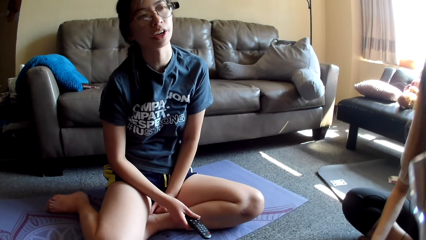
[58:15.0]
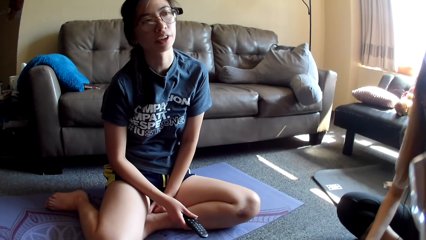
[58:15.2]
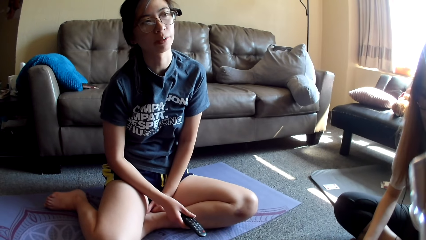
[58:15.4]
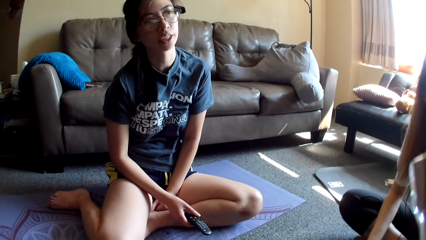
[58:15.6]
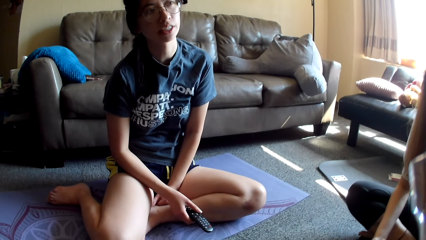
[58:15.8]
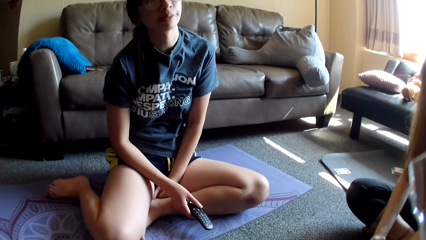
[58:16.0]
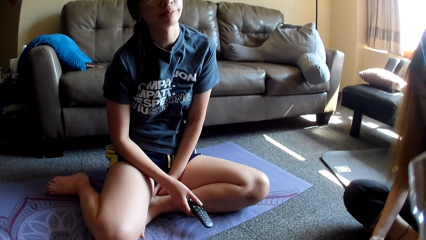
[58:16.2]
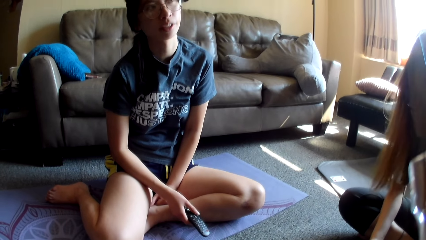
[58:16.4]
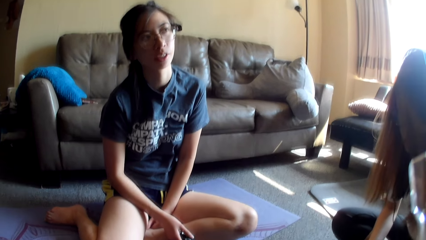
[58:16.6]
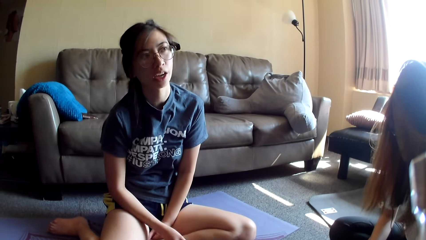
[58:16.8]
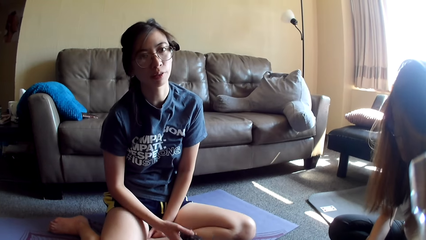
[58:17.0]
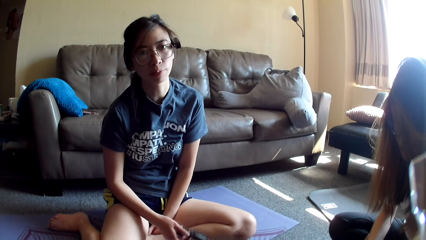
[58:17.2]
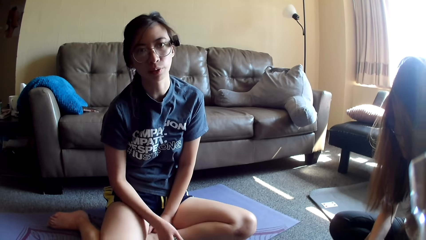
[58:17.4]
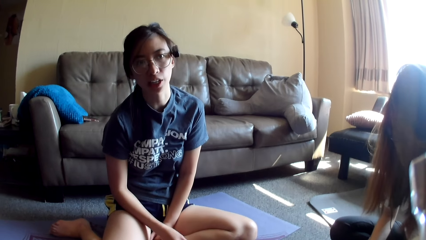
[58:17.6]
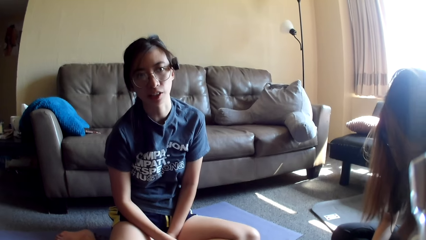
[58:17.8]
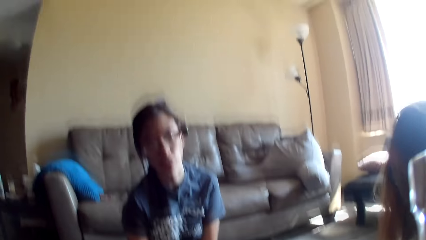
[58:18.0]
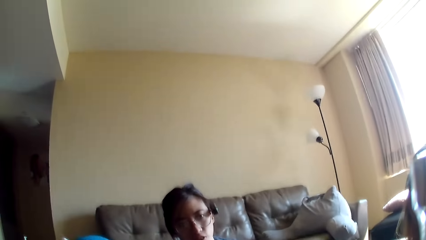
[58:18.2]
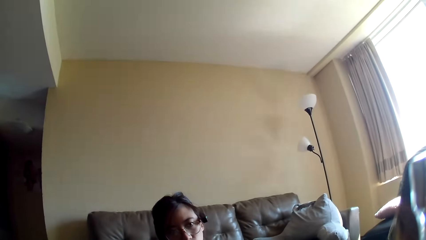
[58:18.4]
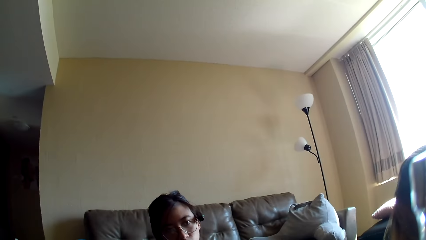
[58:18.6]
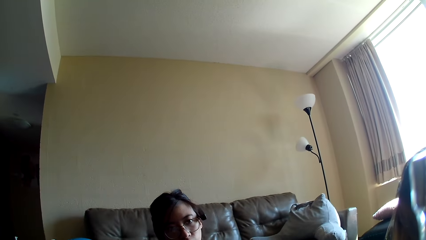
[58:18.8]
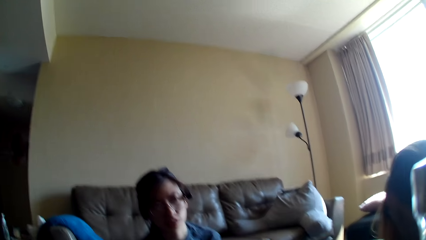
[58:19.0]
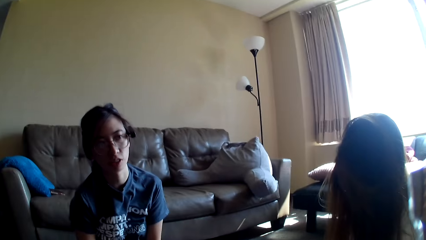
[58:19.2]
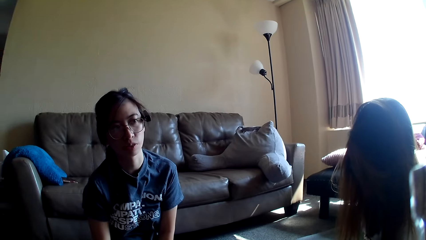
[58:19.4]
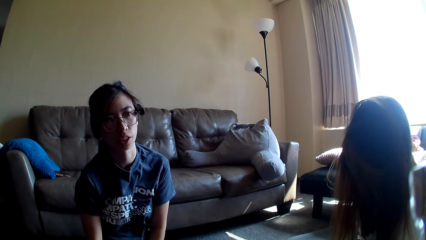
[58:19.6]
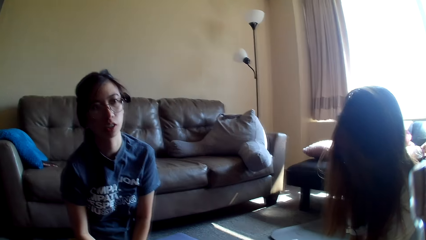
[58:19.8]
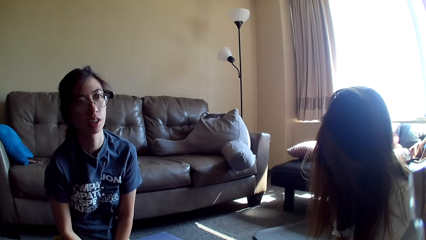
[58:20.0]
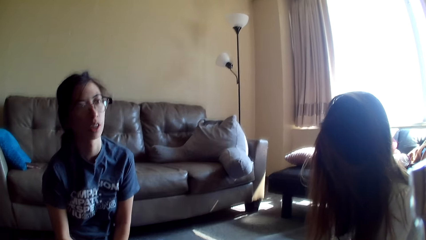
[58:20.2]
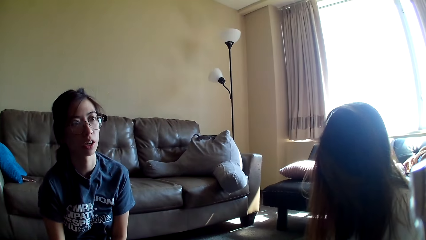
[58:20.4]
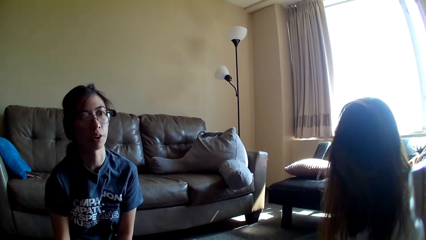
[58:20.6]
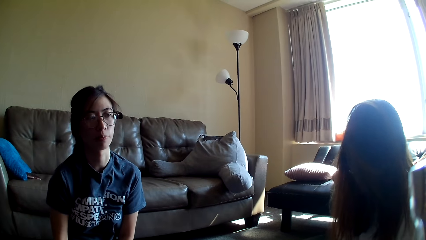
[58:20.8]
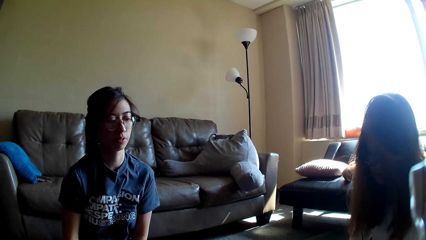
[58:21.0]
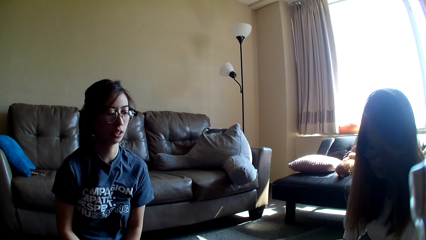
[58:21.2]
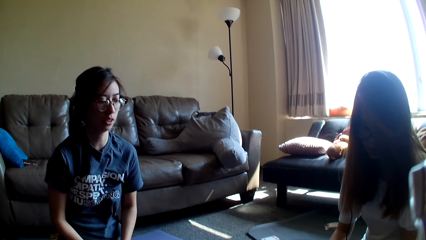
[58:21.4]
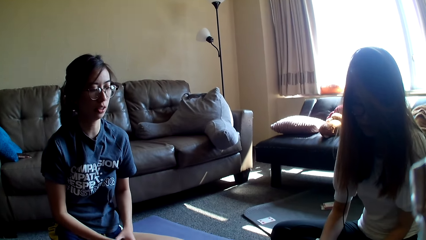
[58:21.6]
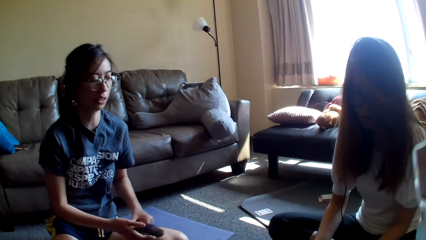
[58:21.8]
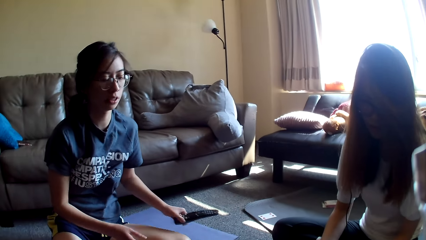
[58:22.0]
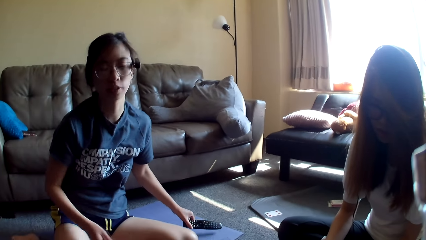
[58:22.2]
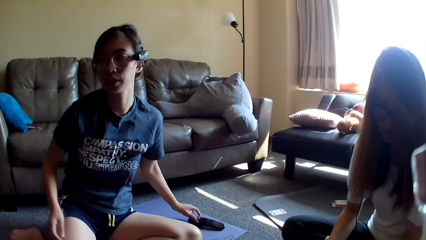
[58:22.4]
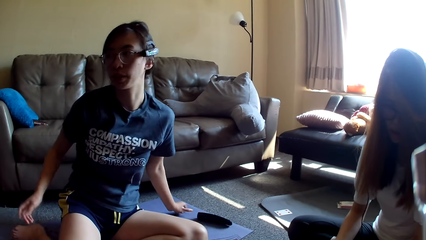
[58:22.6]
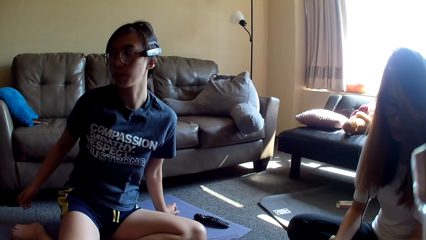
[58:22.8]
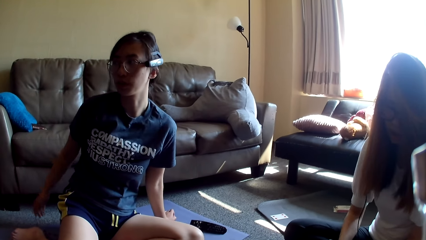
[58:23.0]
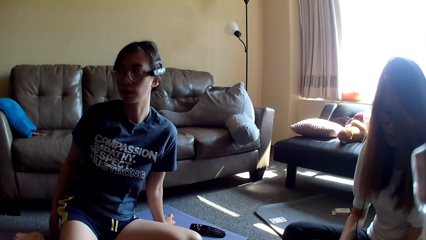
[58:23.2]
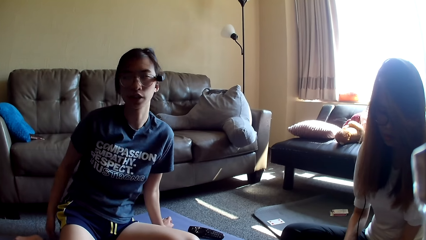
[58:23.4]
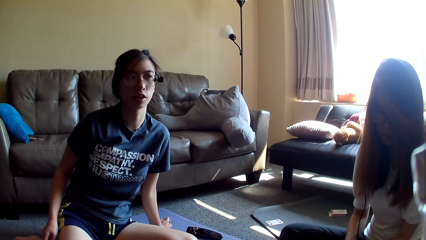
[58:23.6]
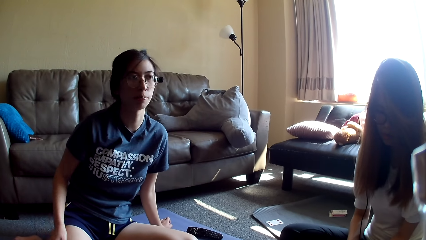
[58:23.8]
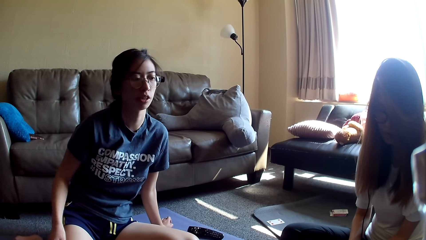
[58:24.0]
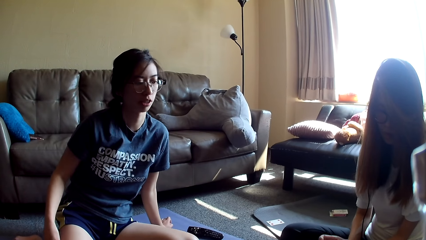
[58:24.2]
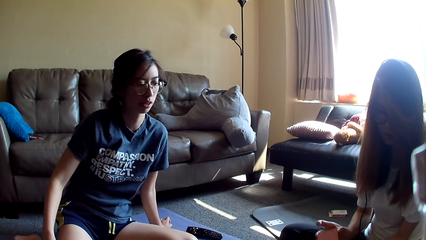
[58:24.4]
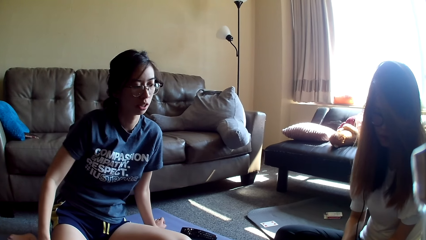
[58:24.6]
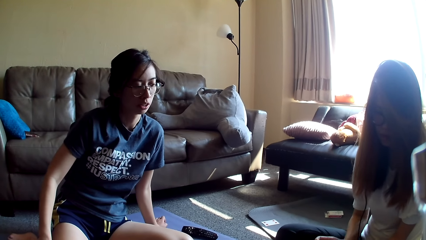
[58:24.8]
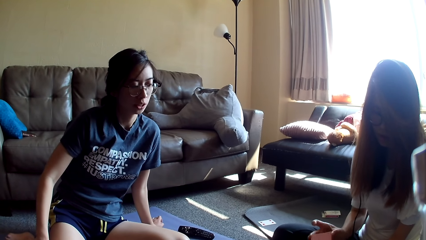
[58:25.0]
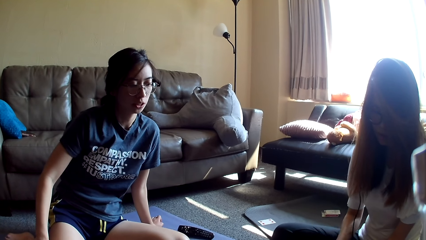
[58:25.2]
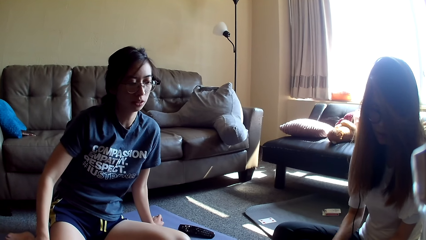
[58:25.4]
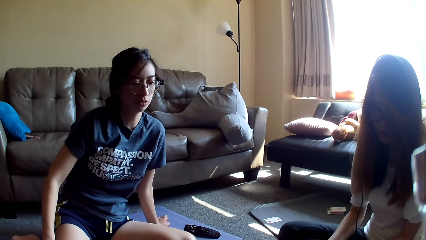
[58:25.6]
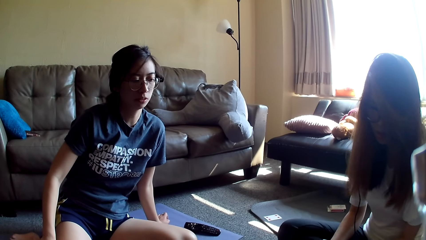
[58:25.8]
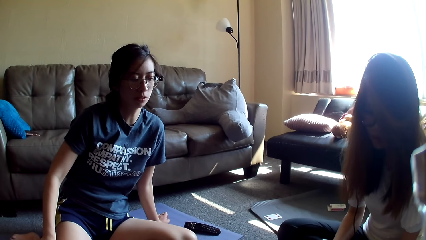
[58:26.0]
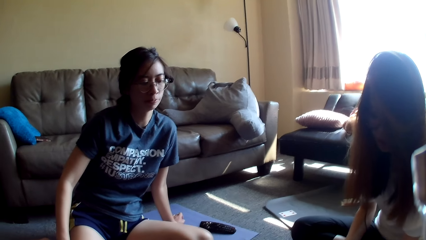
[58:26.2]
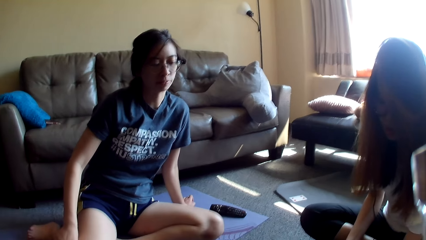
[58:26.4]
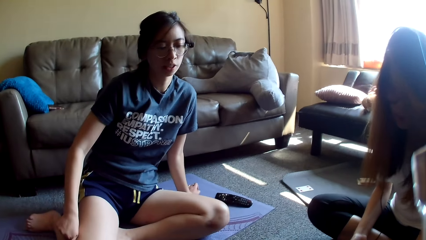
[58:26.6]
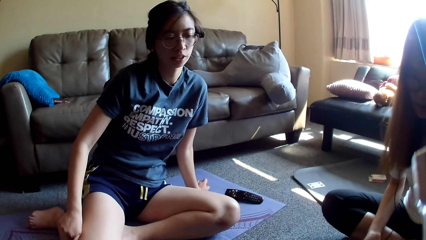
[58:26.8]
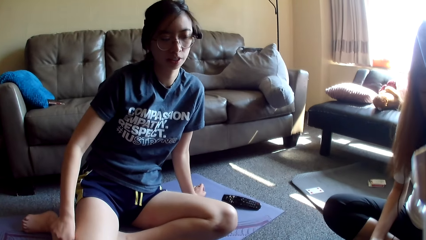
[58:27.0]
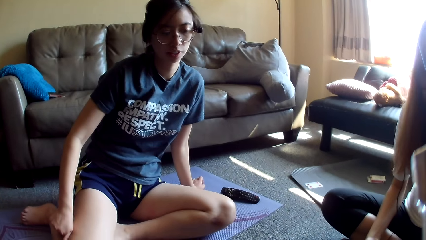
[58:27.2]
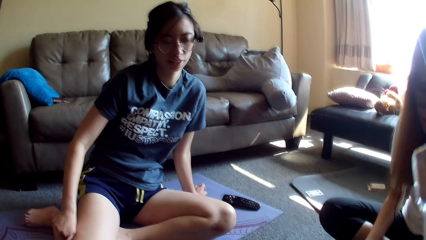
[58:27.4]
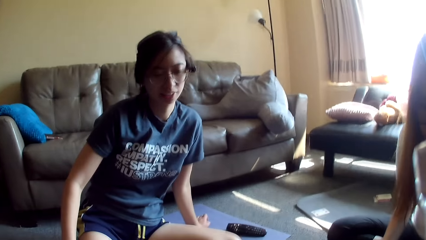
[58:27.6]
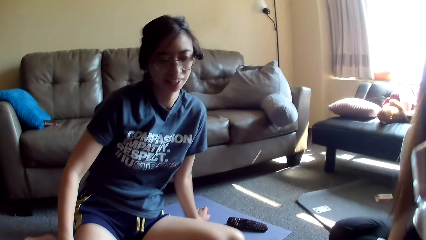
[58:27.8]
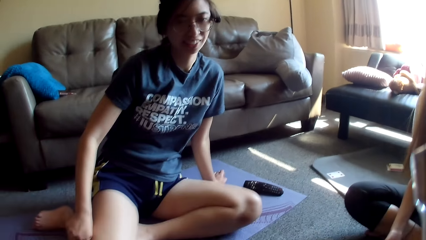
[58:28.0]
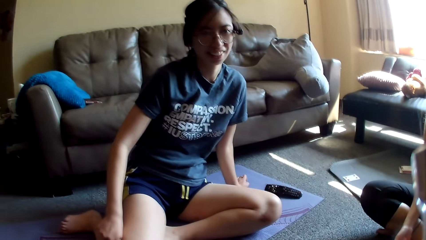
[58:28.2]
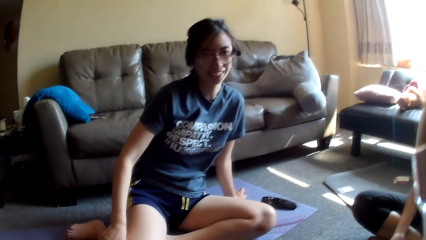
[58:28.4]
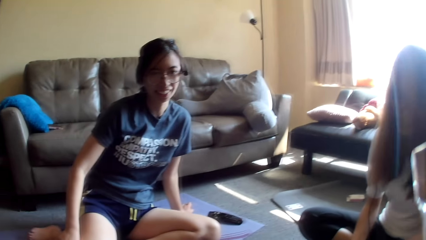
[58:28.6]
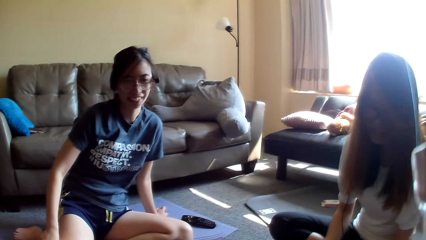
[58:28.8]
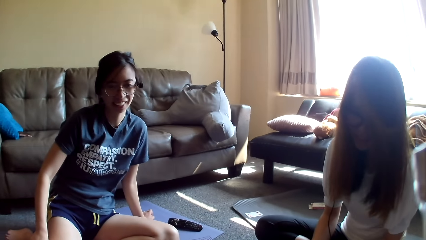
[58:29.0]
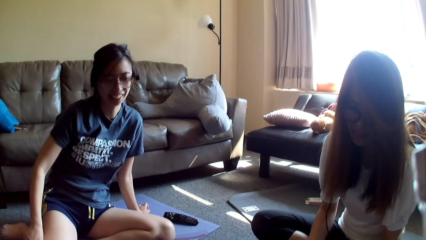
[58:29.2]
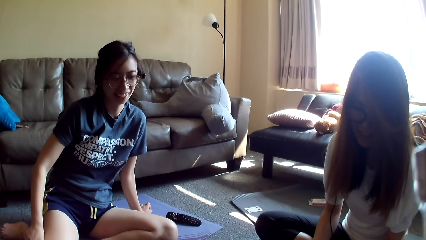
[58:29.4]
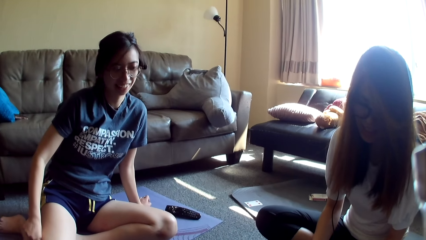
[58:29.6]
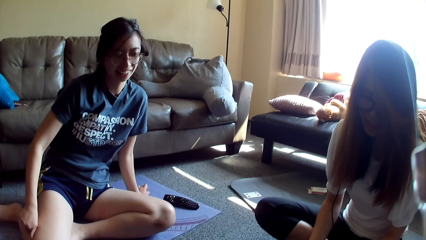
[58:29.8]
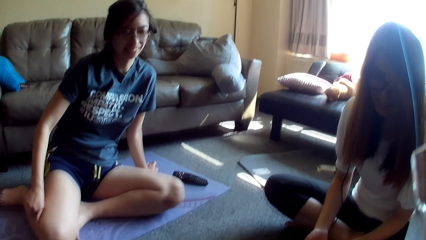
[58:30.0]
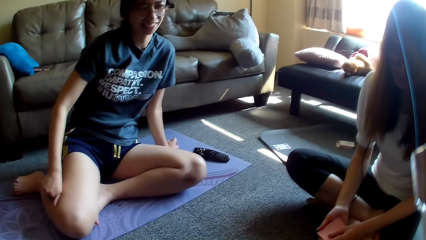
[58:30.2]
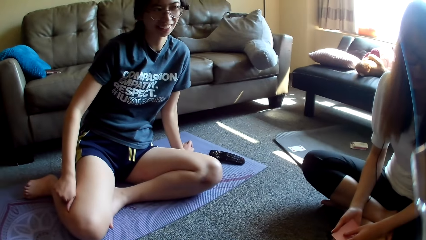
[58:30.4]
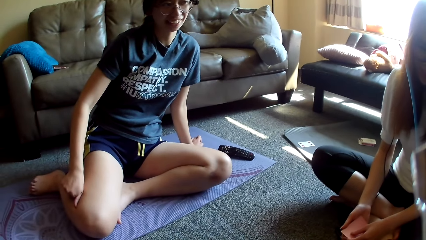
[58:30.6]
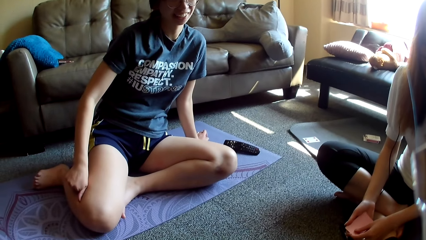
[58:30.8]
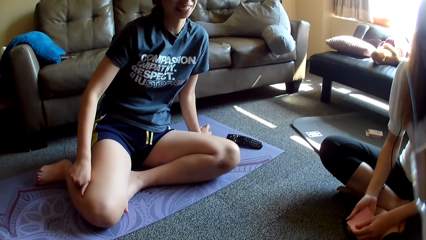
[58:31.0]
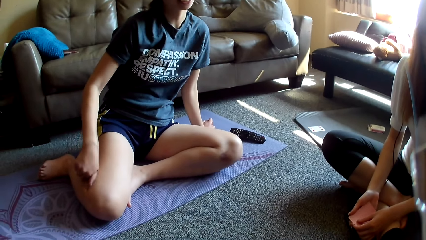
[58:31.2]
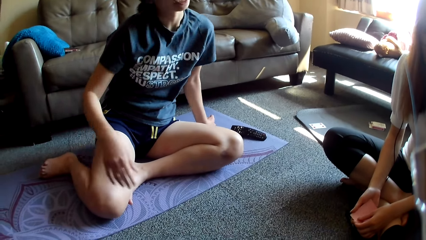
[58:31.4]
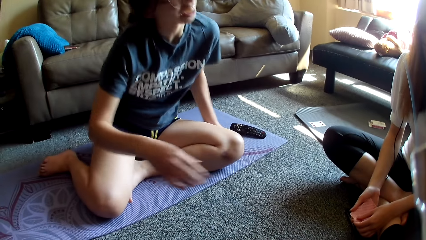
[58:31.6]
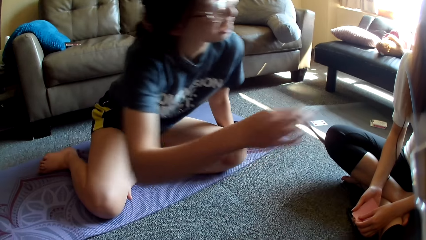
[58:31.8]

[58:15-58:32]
A lady removes the remote control and drops the remote control on the floor. The lady rests the hand on the floor and touches her thigh. Another lady mixes cards and drops the cards.
